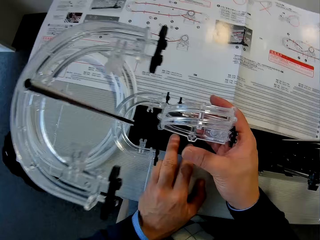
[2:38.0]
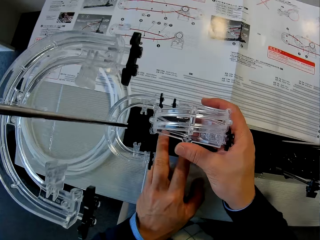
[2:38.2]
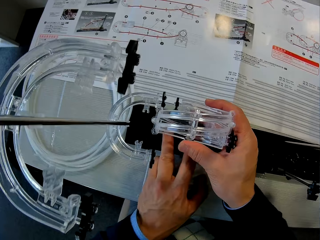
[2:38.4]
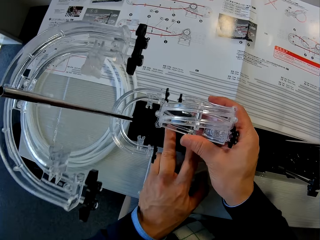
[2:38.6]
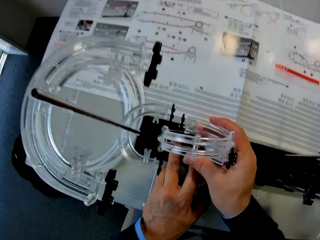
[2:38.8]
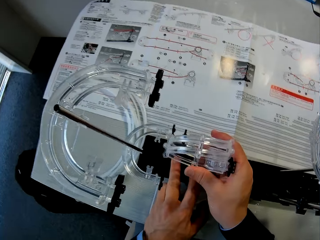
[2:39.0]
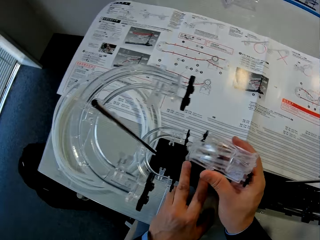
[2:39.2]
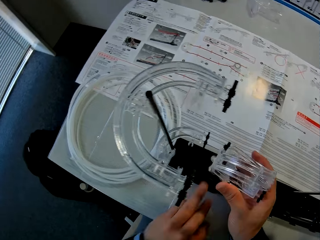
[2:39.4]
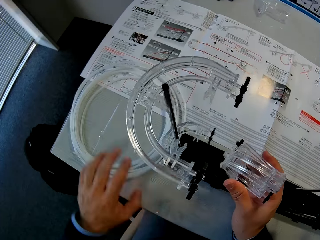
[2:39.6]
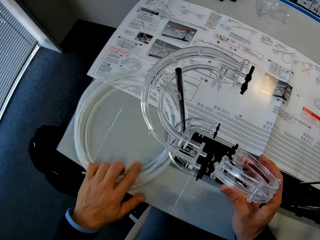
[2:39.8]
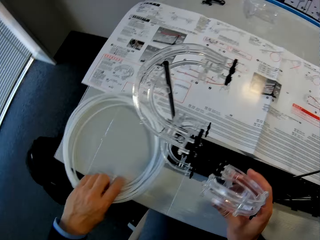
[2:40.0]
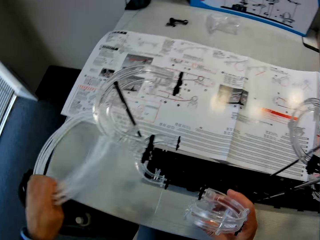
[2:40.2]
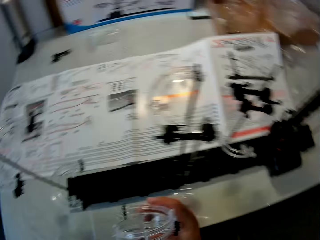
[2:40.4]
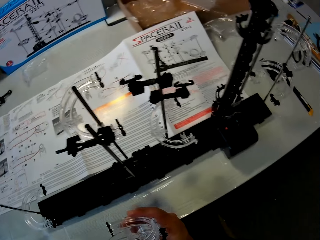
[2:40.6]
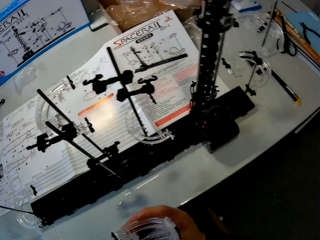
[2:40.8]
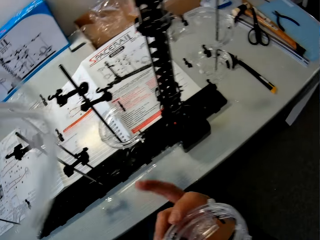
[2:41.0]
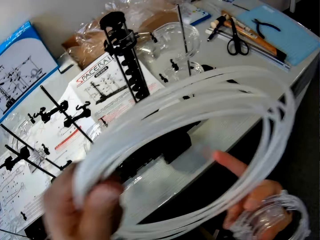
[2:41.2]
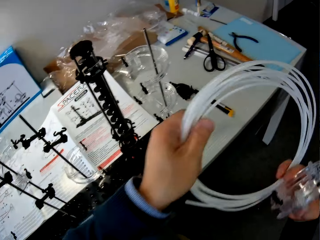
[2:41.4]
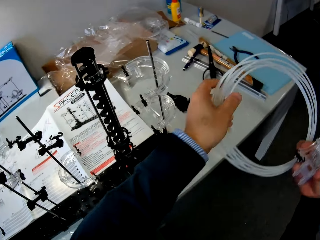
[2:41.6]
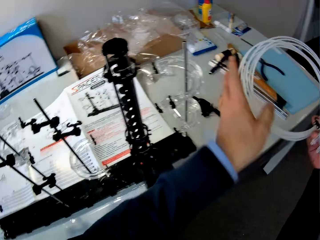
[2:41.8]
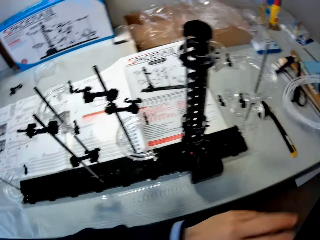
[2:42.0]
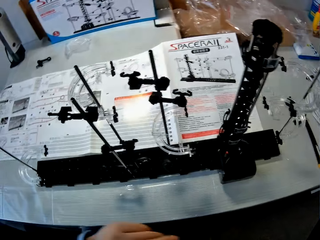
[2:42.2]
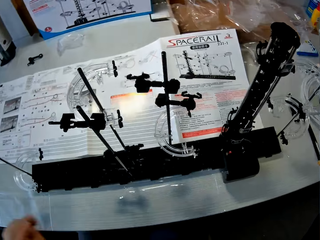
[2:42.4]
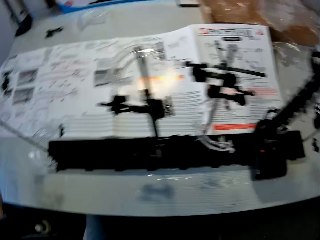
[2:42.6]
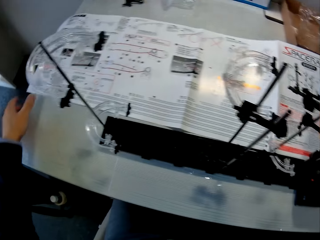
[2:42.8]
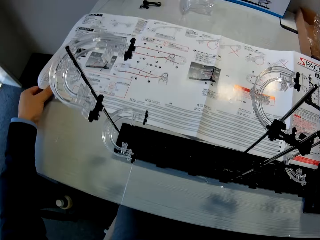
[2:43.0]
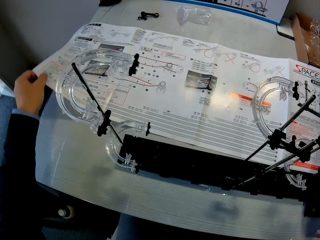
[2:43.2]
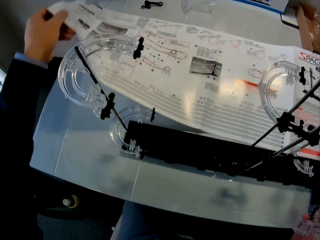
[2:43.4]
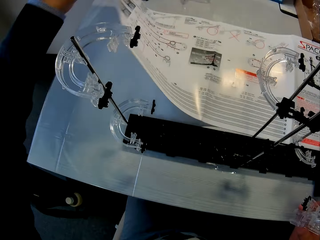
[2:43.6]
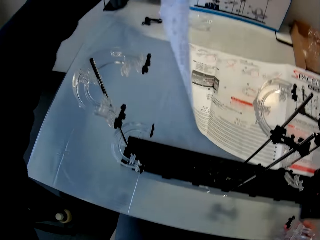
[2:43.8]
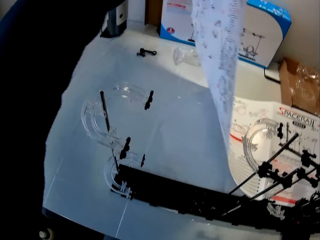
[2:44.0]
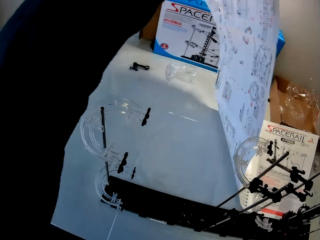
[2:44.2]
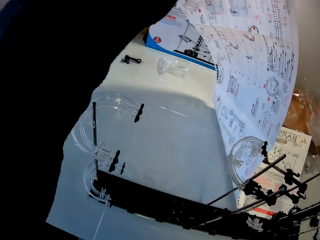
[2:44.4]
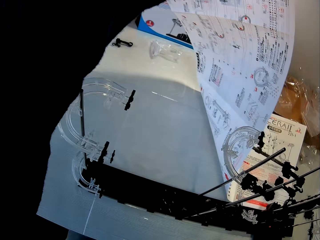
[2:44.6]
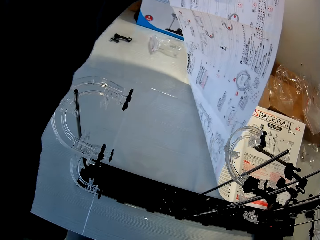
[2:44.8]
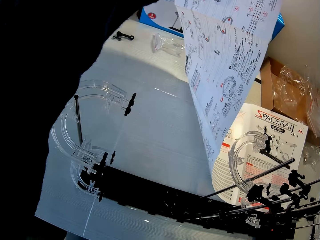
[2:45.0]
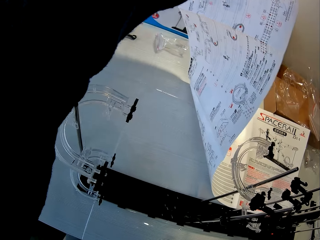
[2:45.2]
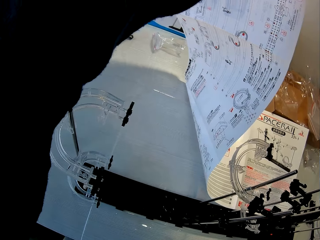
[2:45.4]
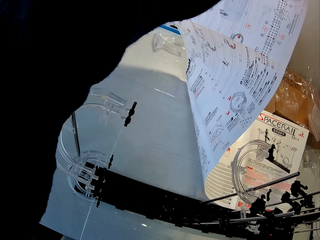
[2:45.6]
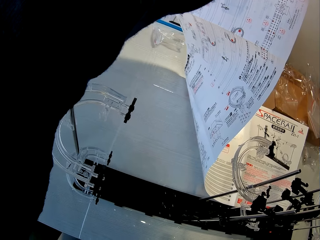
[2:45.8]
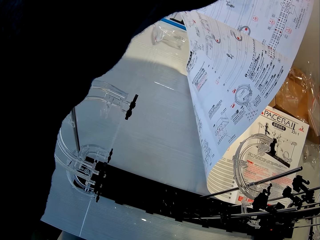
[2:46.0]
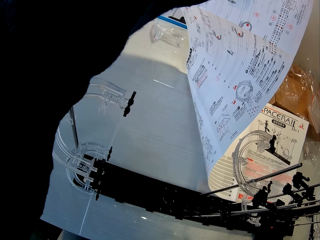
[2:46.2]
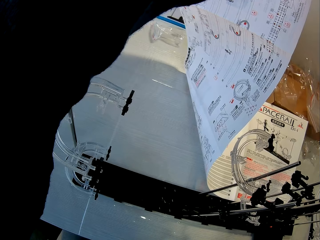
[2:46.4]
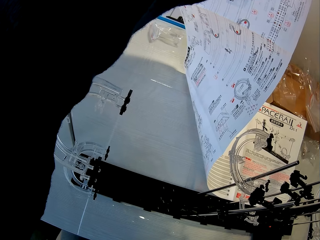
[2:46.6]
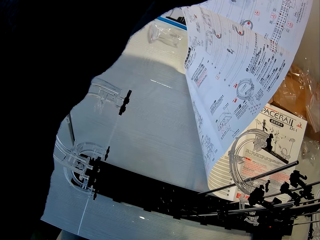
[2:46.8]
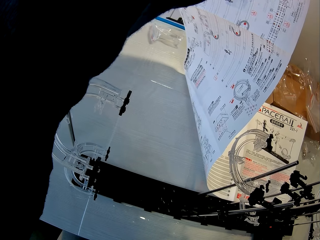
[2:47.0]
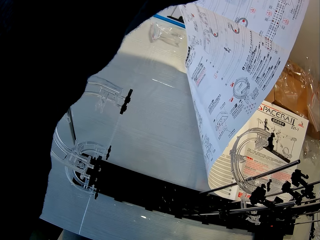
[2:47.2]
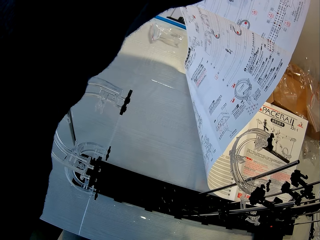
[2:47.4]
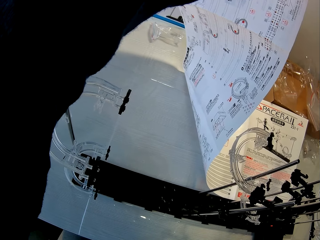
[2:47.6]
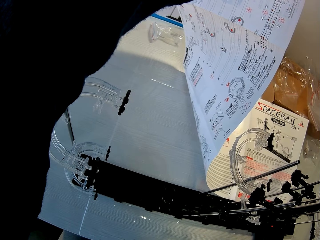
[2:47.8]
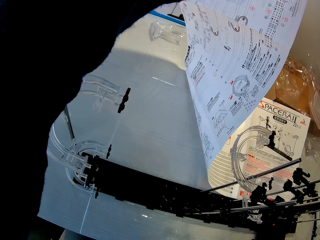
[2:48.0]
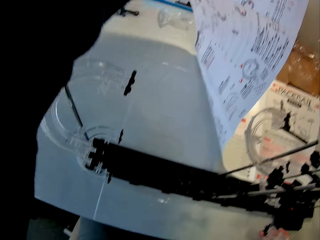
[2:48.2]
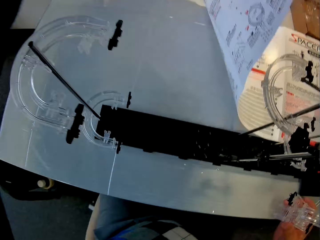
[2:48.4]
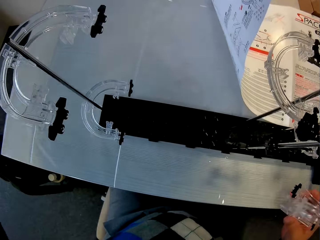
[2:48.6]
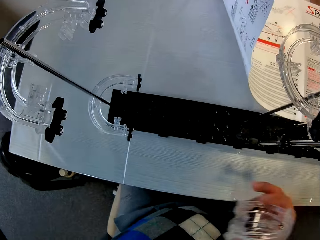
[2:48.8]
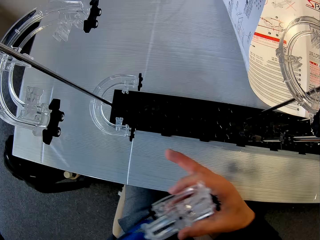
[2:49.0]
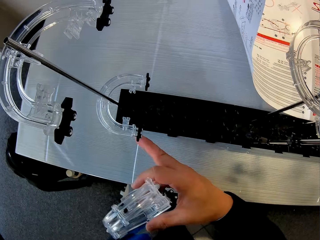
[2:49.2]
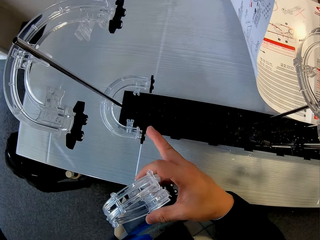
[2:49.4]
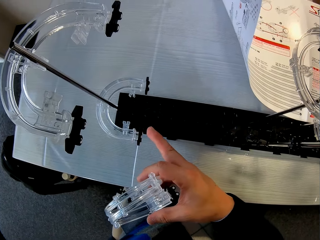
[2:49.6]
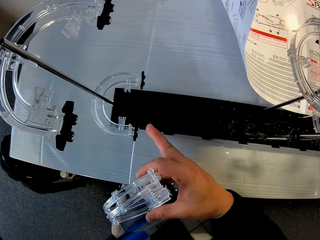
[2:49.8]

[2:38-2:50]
The camera wearer grabs the rolled cable with his left hand. He holds the rolled cable with his left hand. He drops the rolled cable on the table. He lifts the paper with his left hand.

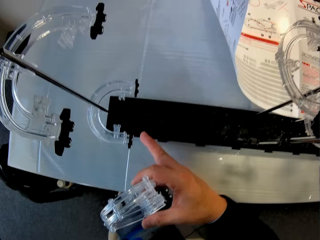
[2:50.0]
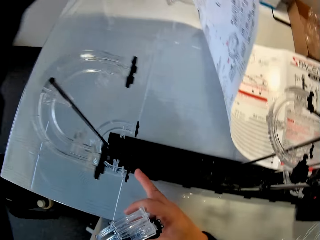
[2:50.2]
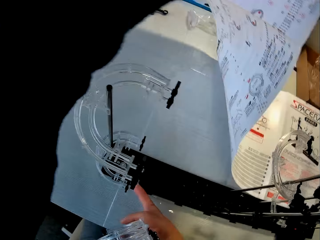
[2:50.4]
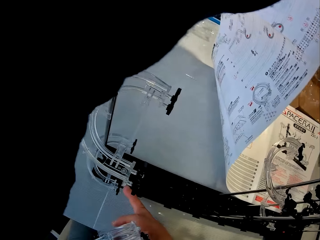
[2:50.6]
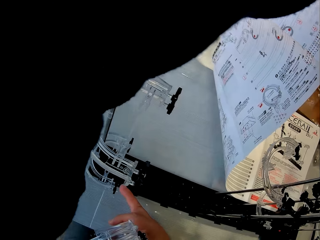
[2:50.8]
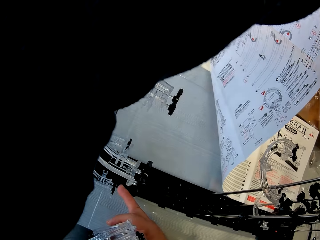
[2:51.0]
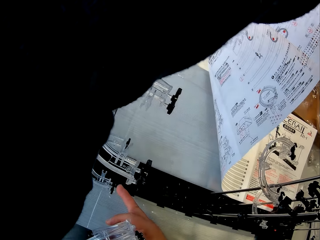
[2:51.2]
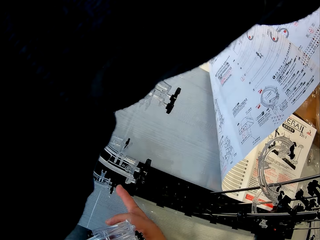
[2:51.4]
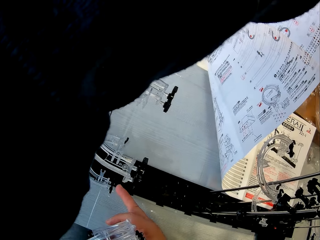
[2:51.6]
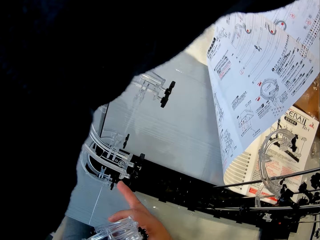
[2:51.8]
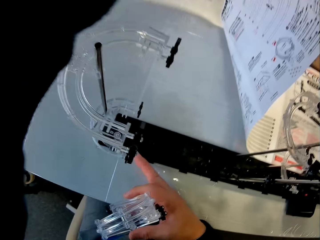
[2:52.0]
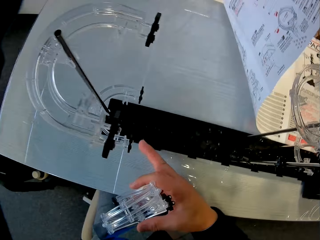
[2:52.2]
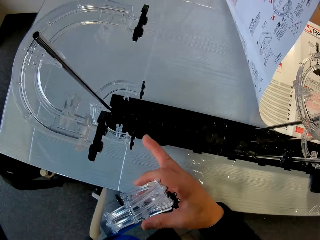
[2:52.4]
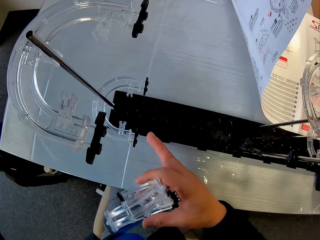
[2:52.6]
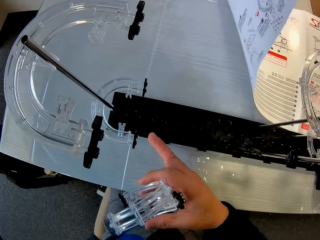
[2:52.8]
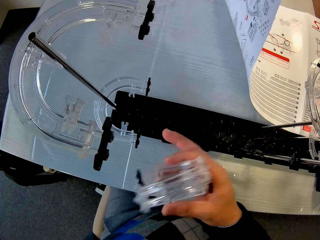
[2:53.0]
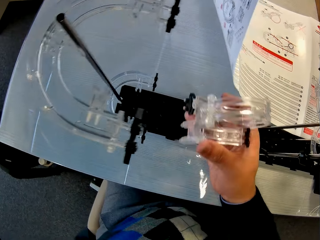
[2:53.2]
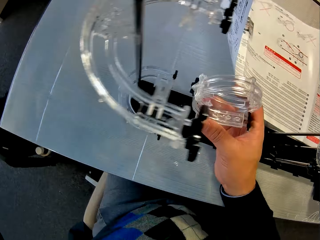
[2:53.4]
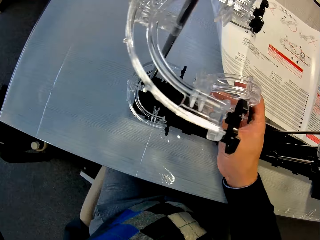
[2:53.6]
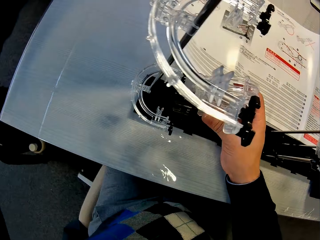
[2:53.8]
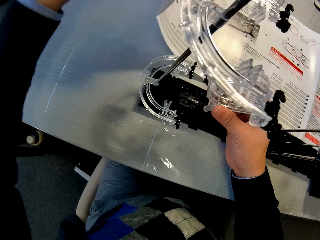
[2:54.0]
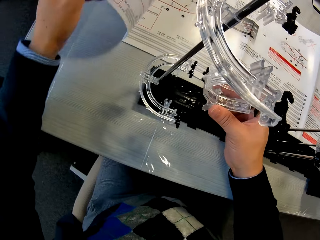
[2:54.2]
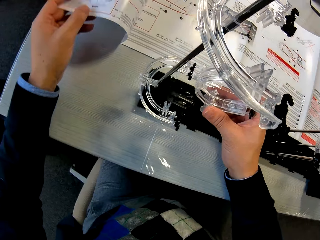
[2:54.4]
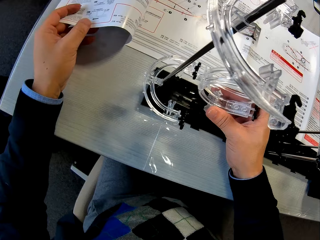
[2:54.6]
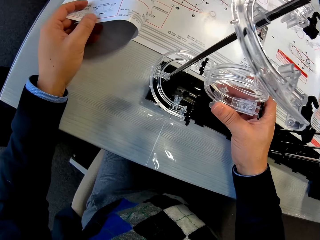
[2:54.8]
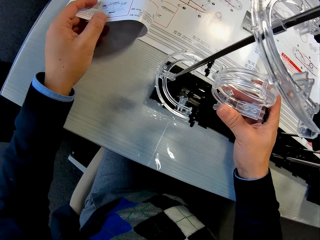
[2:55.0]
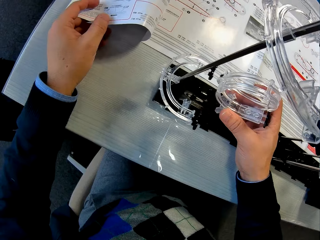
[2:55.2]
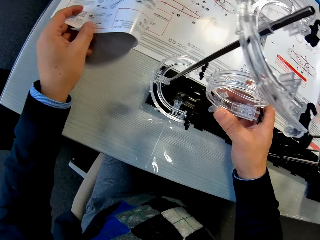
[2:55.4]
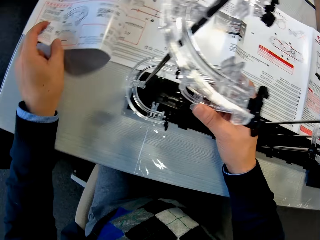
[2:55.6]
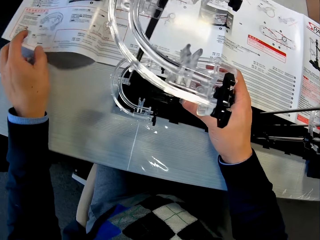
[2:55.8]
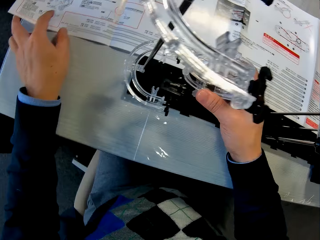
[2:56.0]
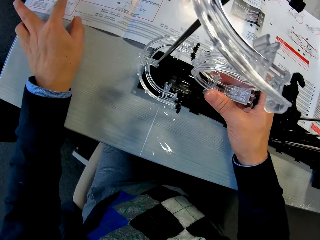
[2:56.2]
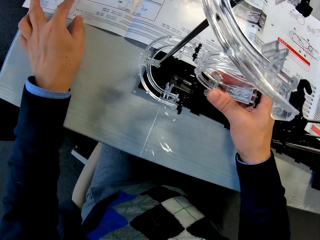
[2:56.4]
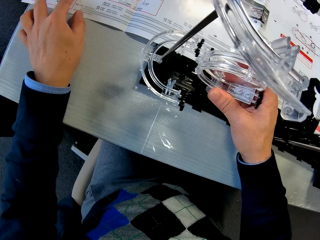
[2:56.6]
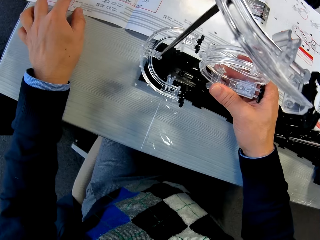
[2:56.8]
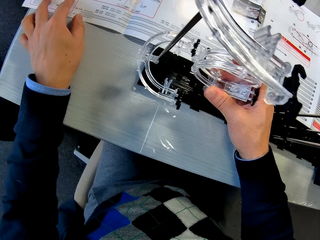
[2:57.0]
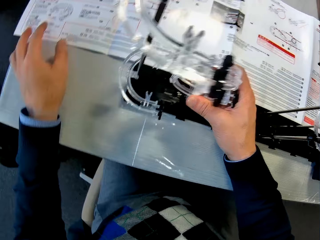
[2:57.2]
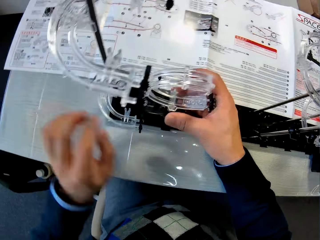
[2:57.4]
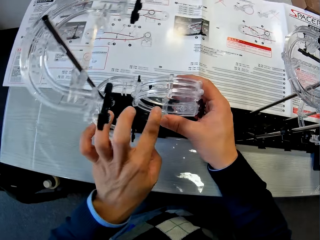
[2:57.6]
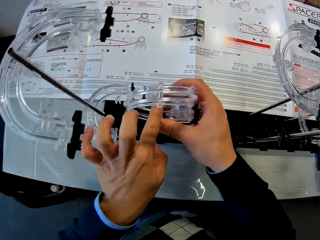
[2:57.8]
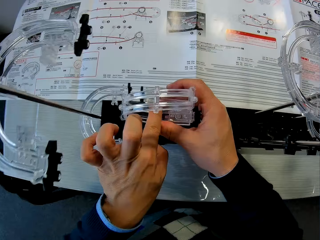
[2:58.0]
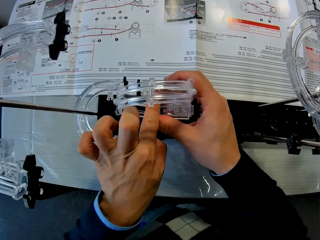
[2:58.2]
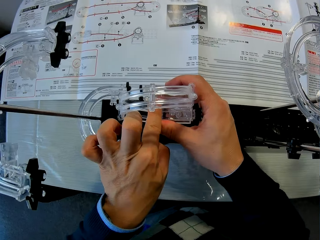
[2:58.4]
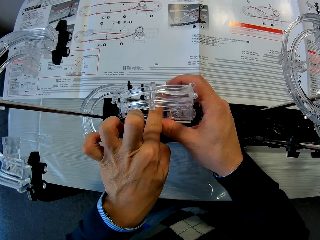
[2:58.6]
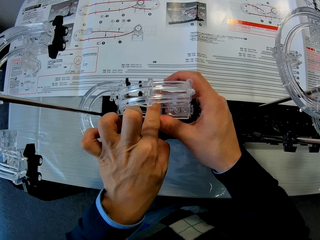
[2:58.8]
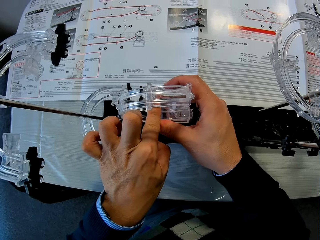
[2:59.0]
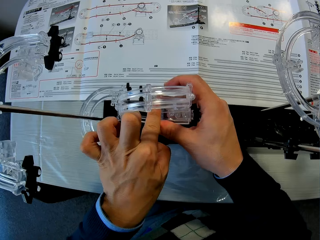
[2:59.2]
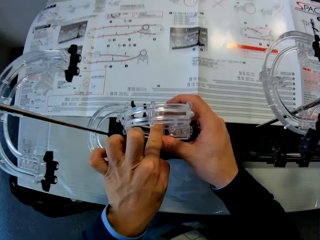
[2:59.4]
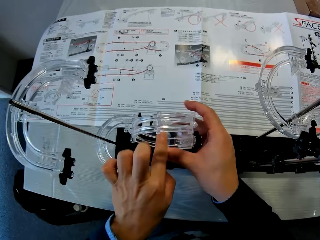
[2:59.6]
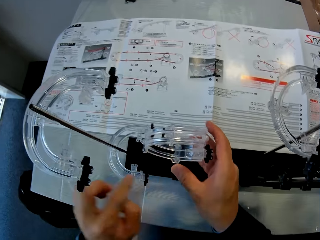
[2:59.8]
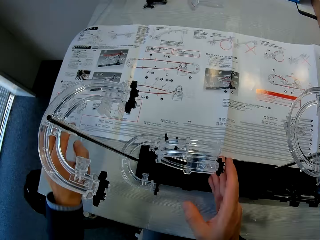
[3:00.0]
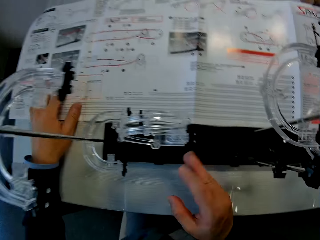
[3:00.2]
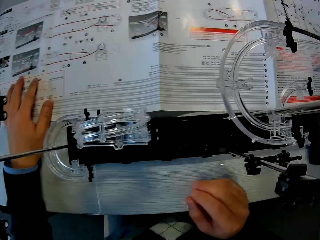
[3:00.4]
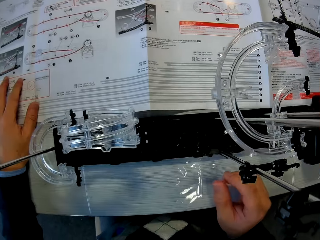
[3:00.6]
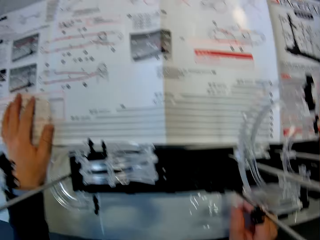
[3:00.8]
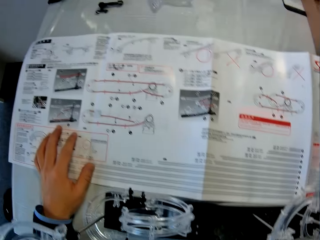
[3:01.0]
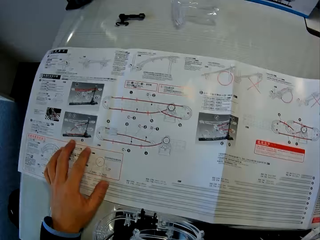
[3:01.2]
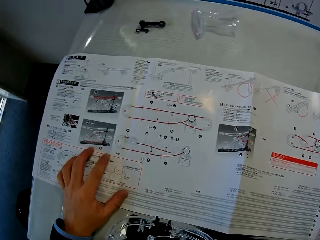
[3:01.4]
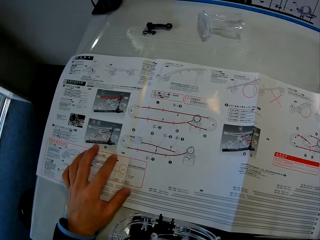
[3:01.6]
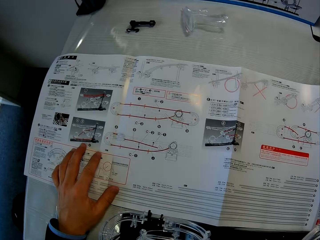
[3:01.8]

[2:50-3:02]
The camera wearer reattaches the component of the setup in his right hand. He drops the paper. He applies pressure to the toy component with his left hand. He places his left hand on the paper.
